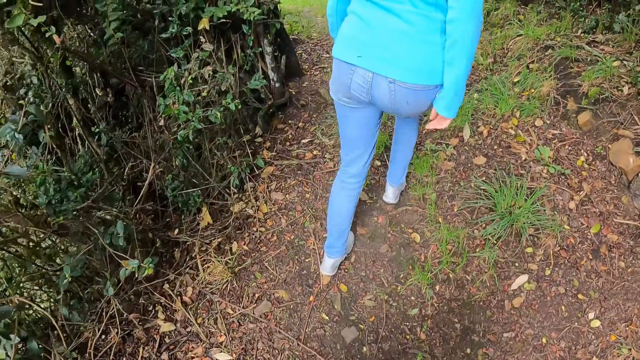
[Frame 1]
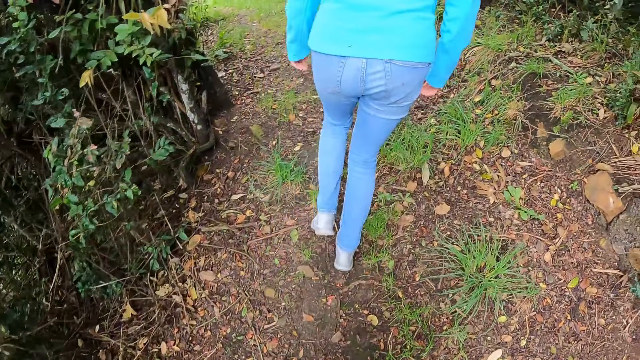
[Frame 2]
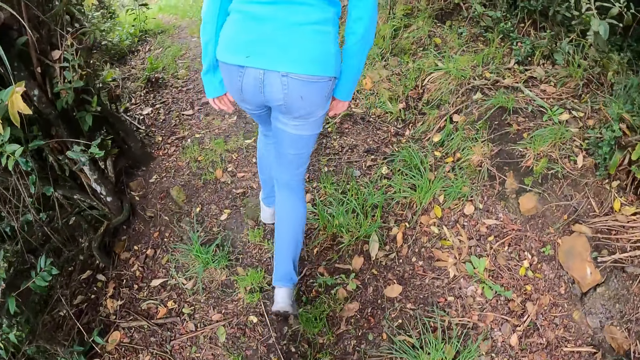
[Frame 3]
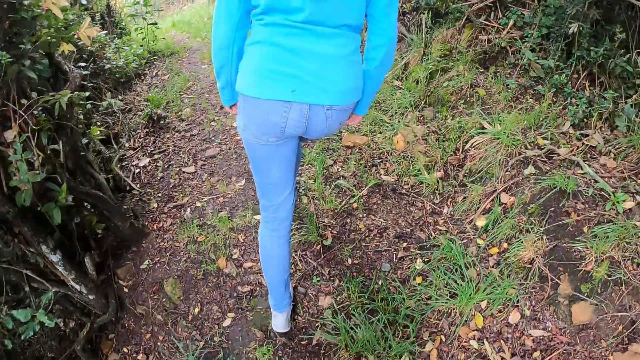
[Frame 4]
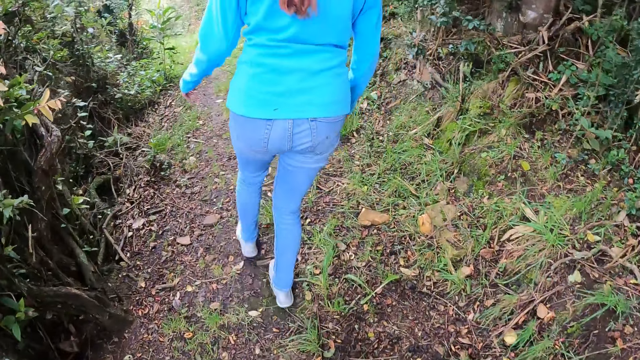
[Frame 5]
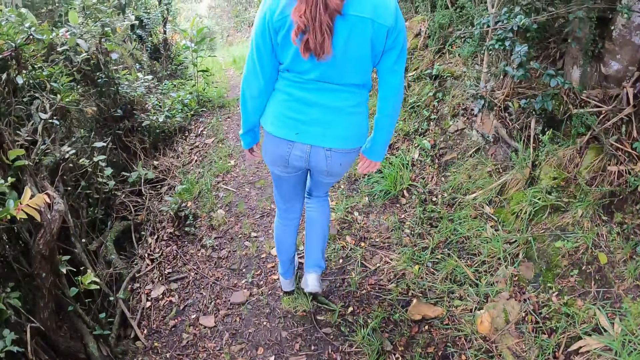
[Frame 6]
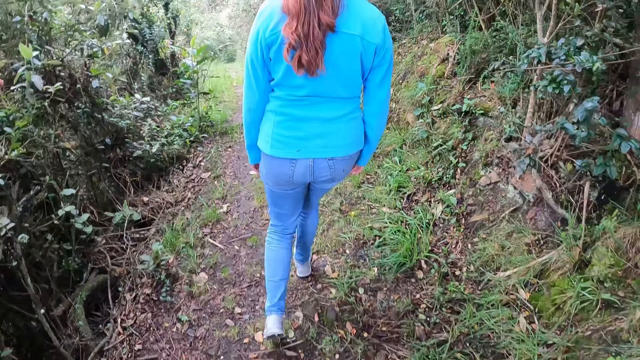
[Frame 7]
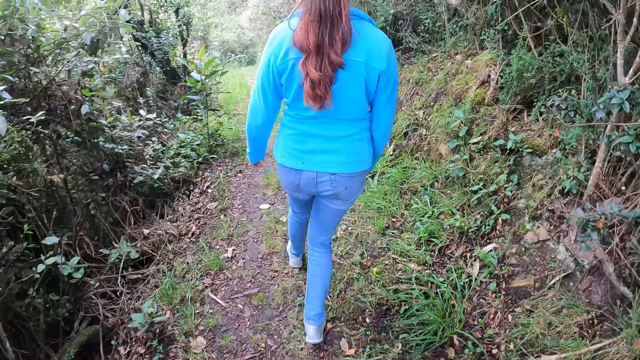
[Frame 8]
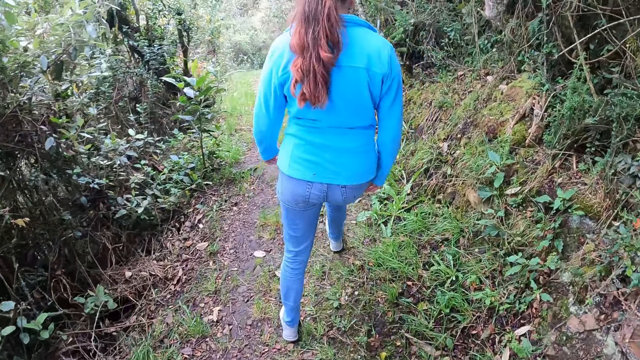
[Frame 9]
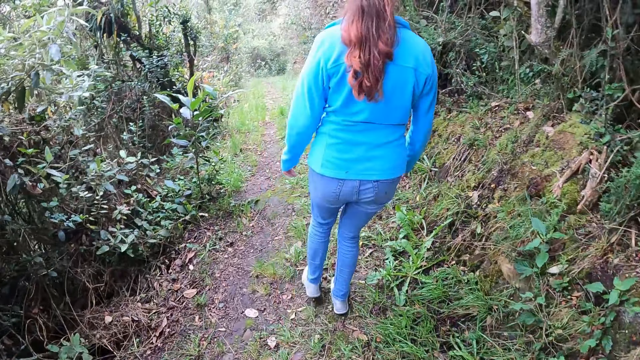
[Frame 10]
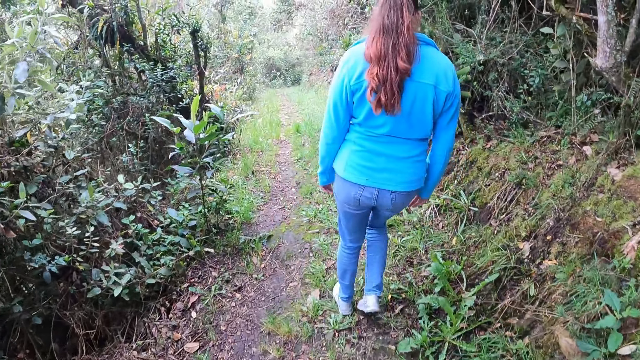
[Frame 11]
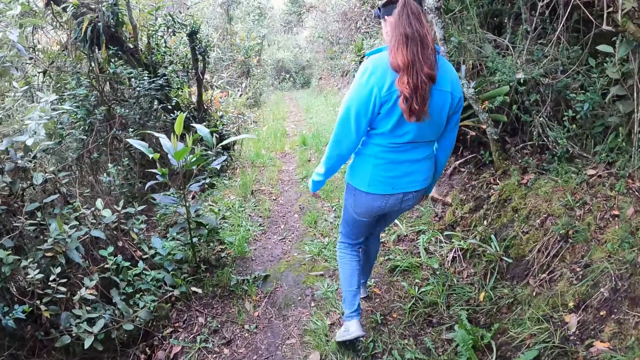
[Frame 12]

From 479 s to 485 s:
The woman walks on the field.

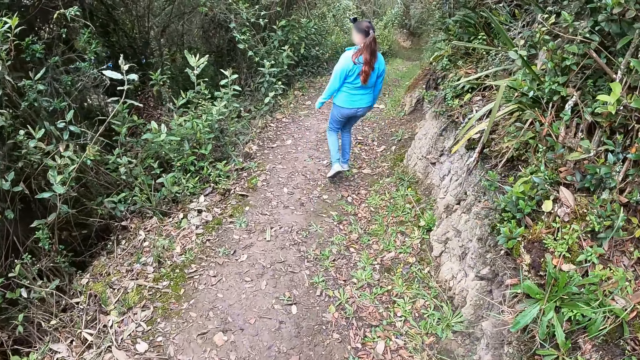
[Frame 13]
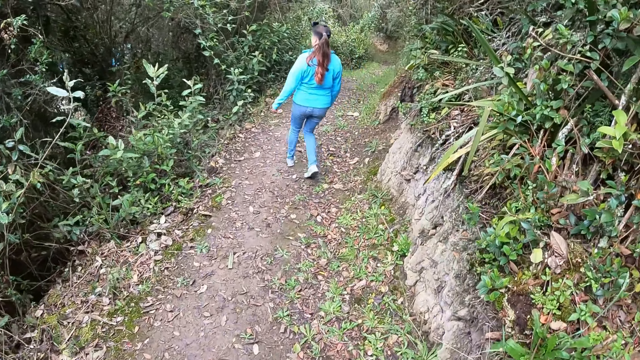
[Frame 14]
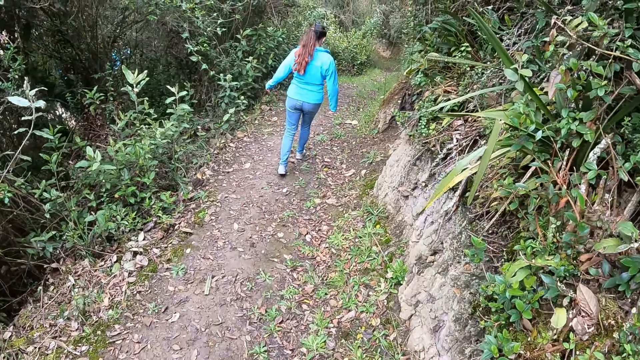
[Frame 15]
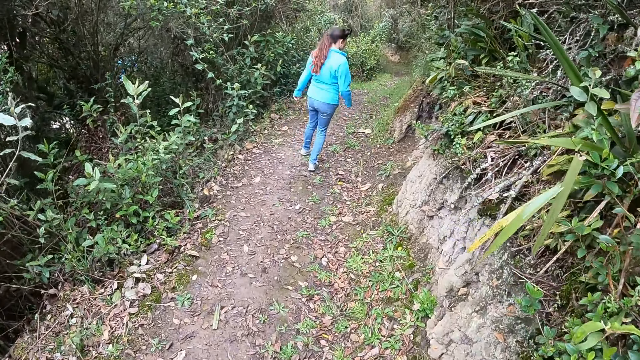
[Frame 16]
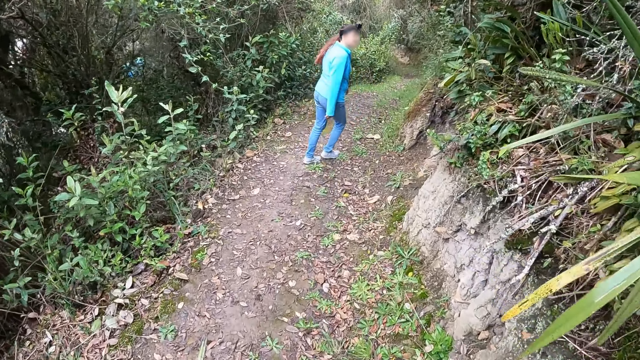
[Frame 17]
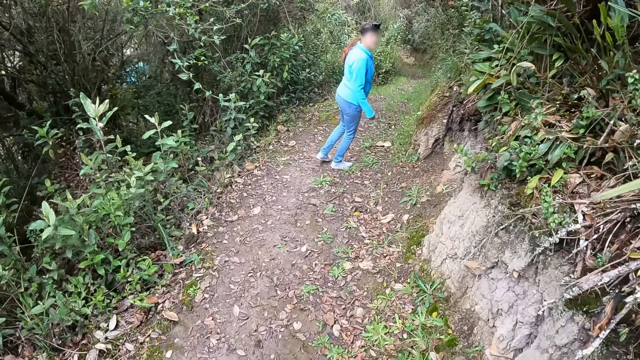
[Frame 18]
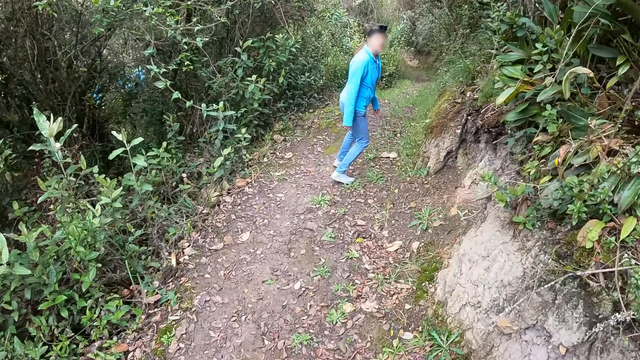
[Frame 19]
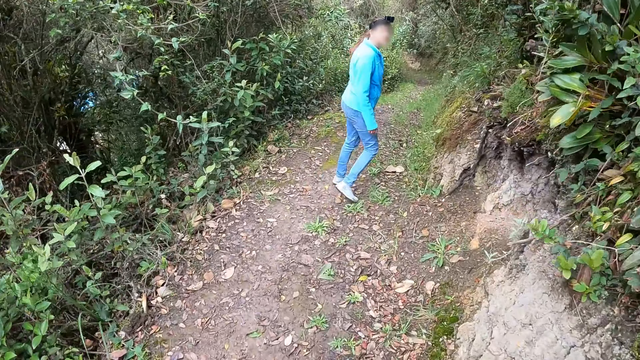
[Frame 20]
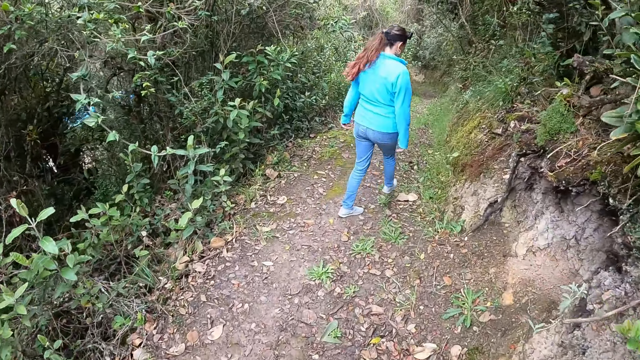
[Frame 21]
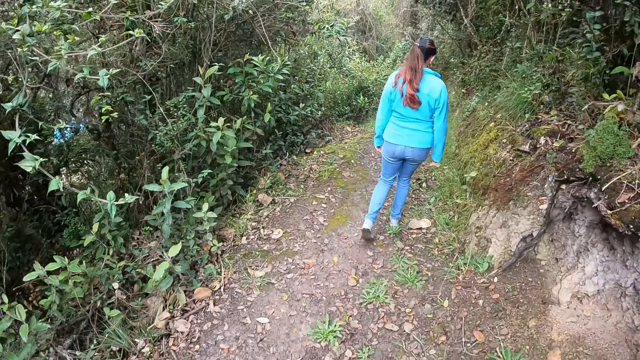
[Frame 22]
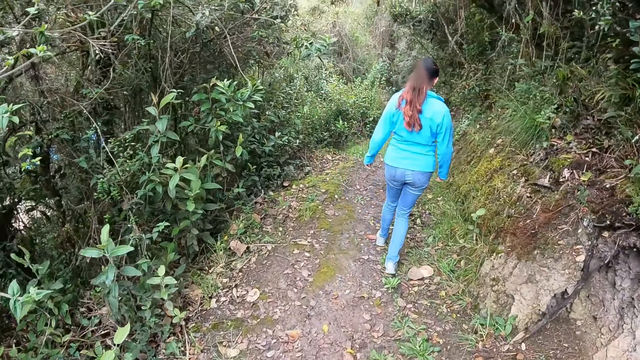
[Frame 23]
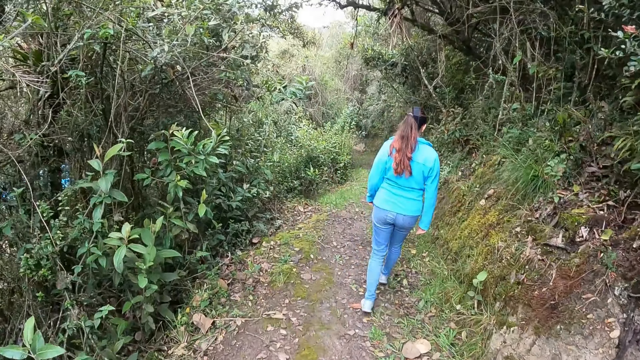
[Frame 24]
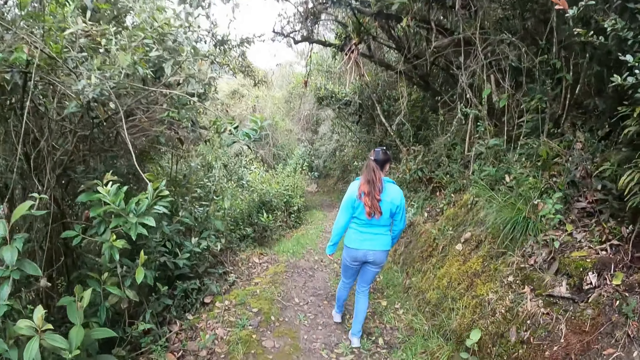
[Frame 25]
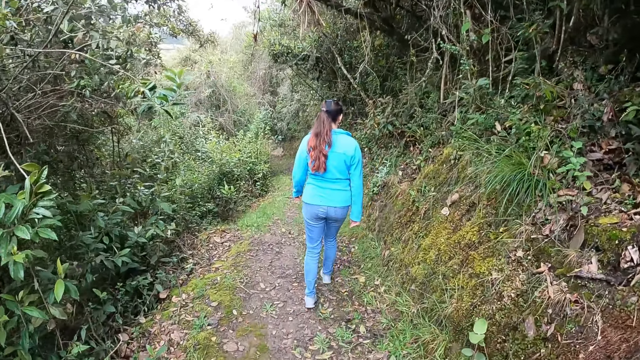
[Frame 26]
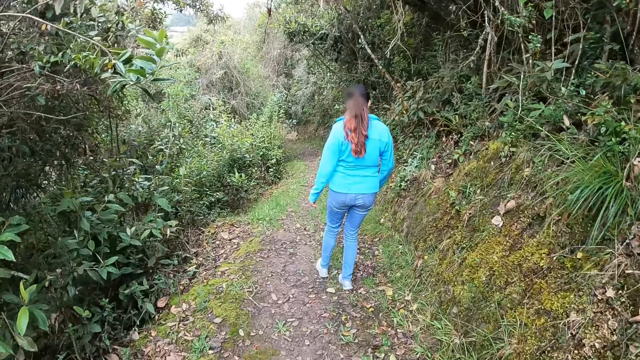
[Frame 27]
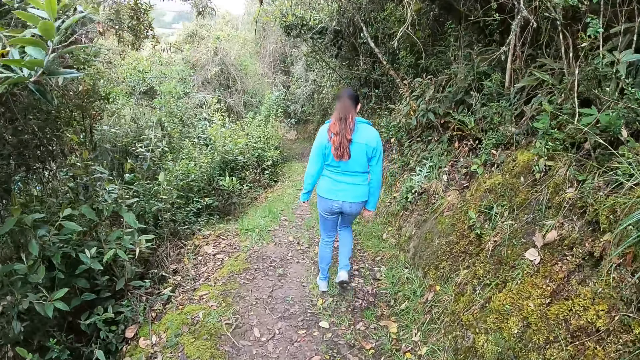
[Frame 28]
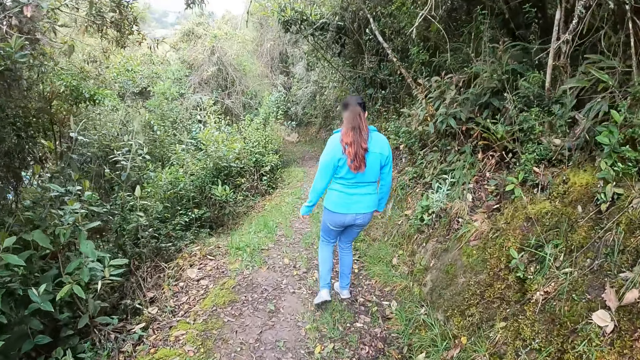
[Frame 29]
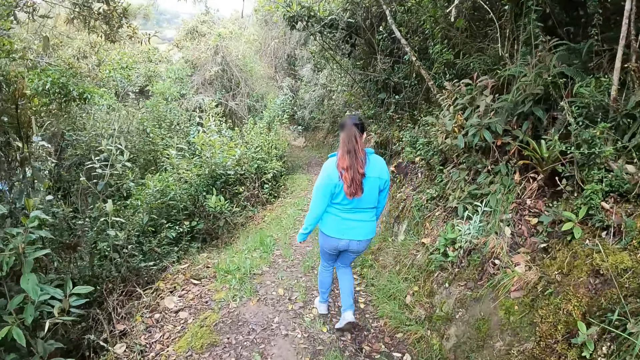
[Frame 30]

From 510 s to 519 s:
A woman looks behind. The woman walks around.

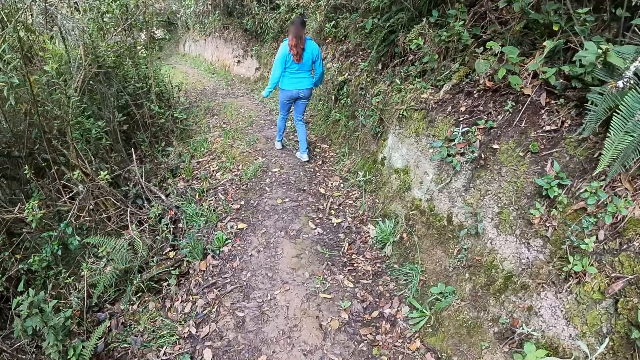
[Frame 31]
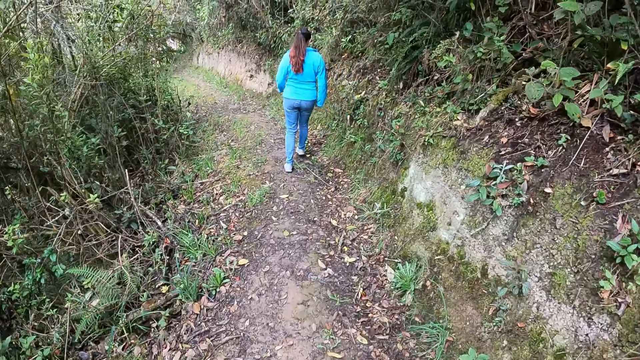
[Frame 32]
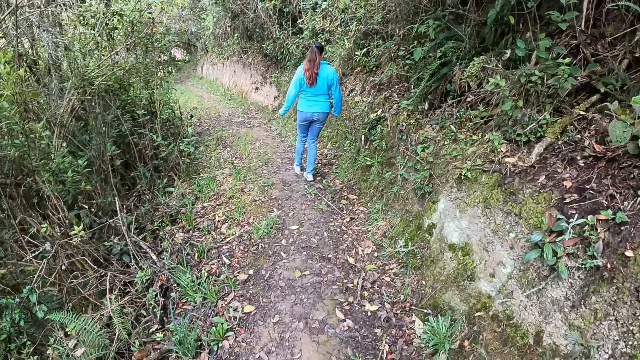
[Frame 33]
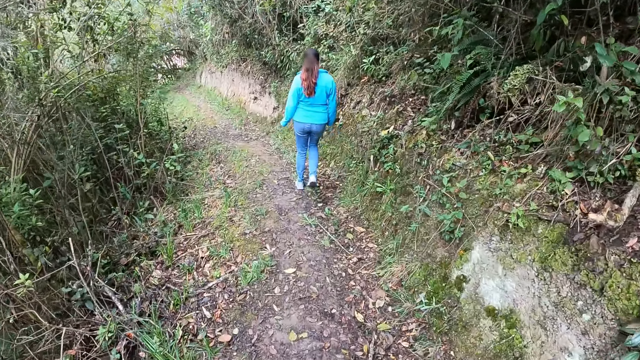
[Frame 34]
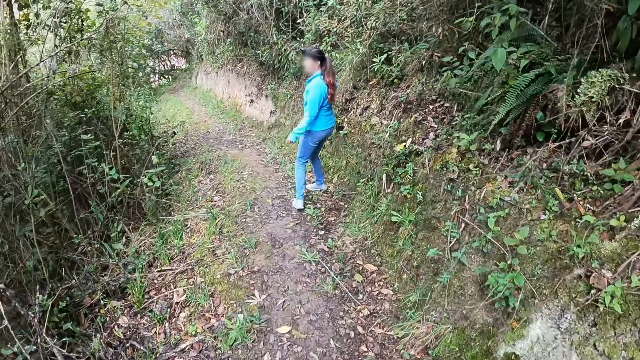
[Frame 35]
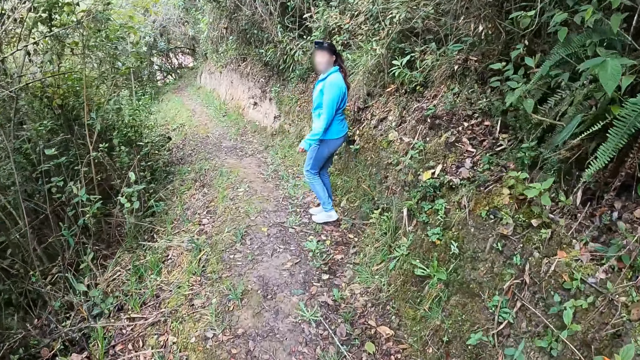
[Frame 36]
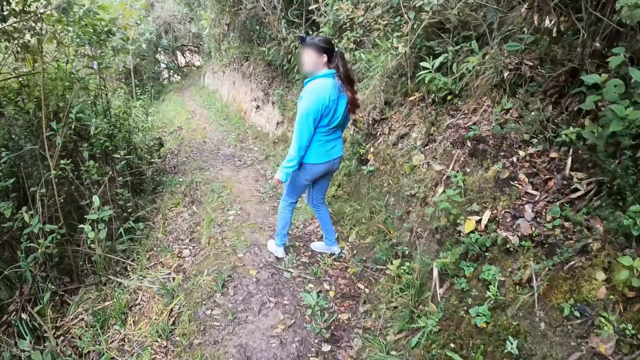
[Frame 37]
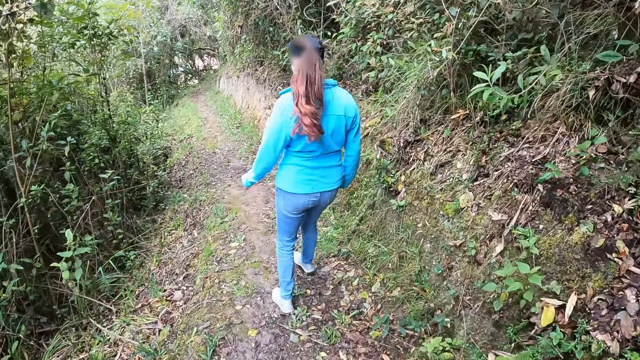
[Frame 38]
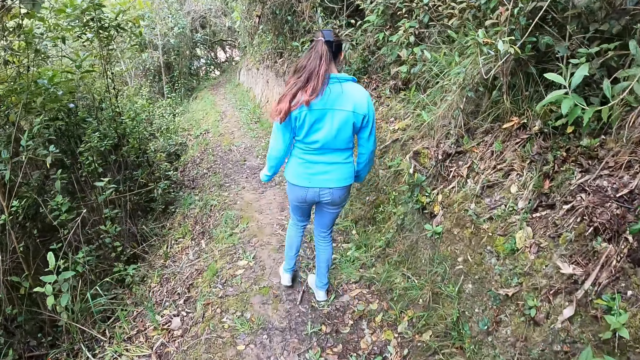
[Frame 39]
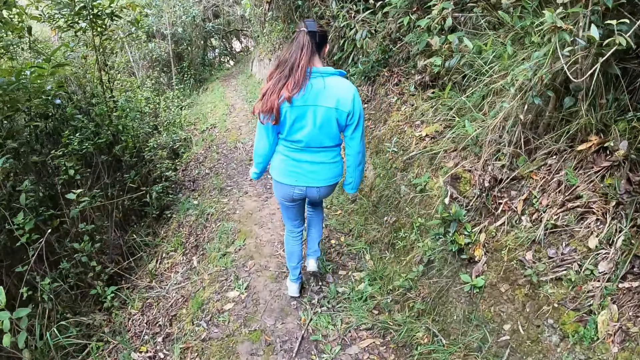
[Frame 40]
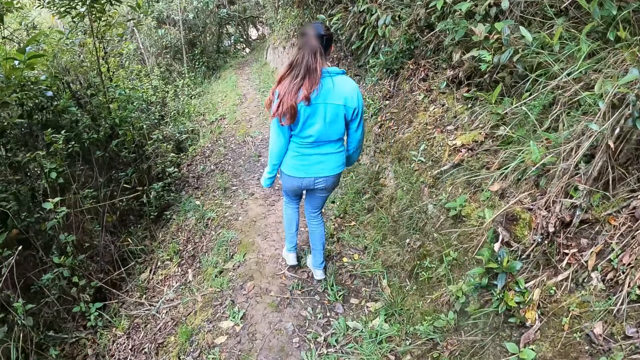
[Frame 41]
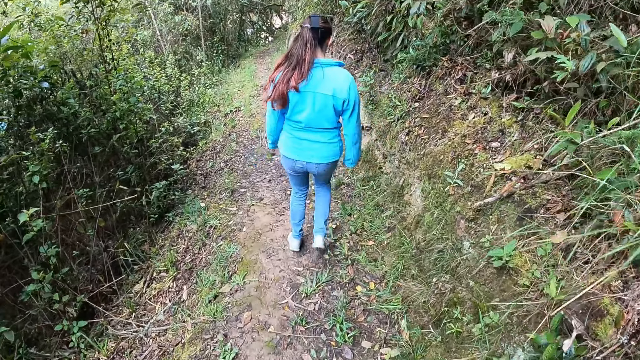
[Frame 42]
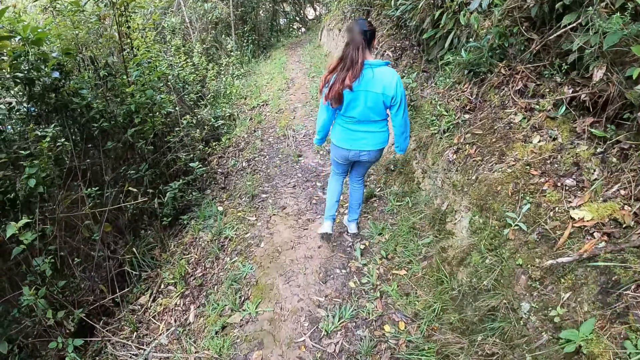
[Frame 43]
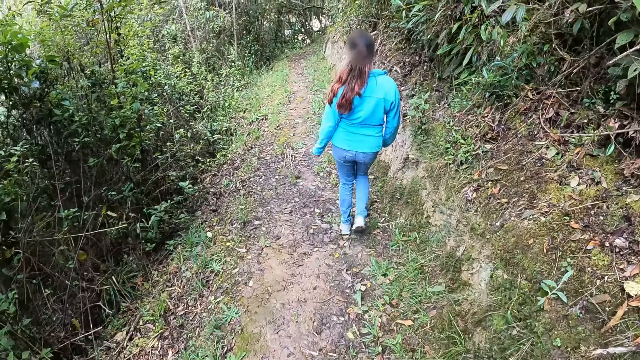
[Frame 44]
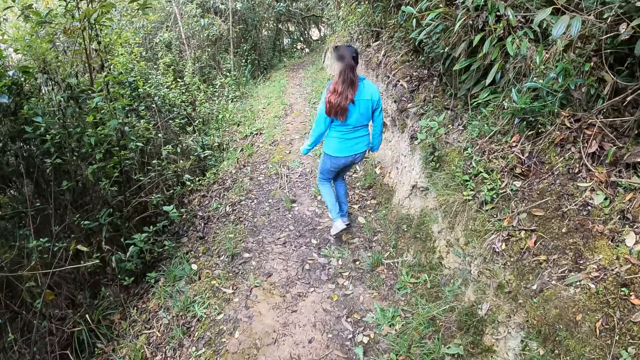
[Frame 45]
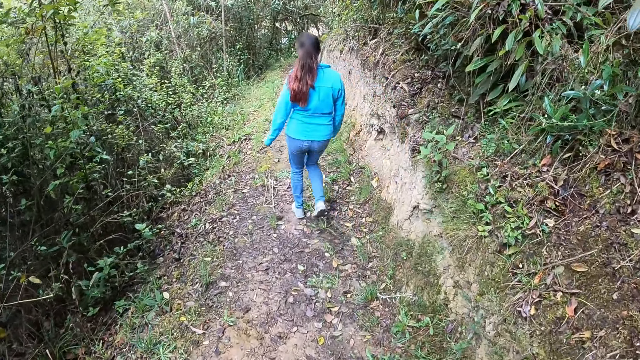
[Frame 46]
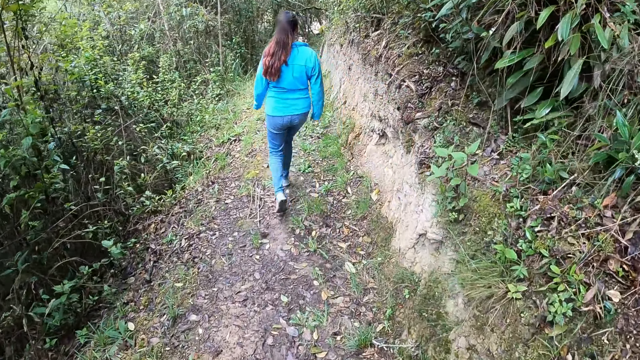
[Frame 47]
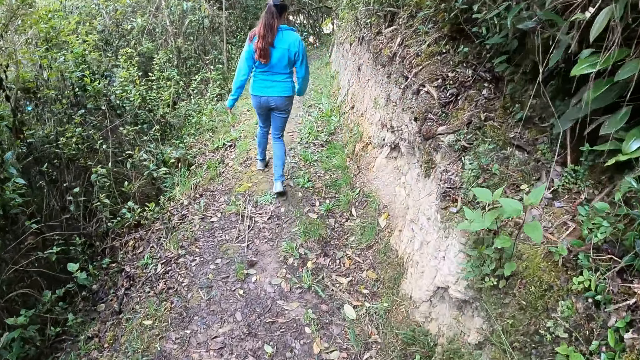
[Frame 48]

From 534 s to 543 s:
A woman looks behind. The woman walks around.
